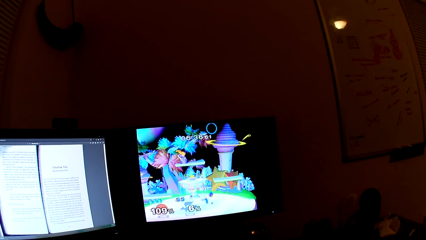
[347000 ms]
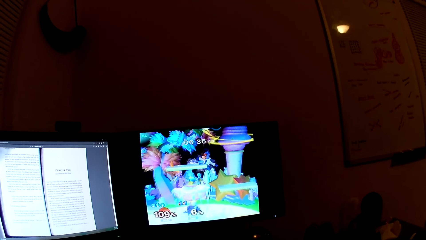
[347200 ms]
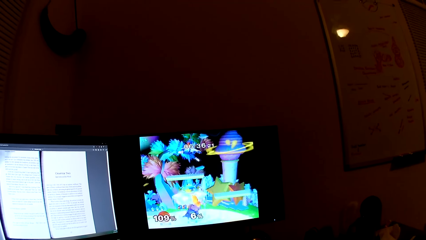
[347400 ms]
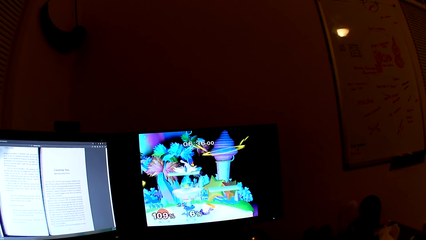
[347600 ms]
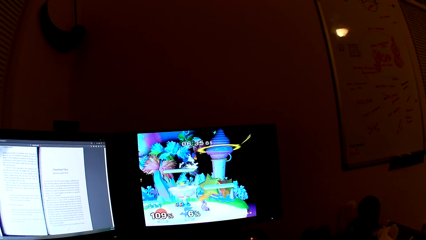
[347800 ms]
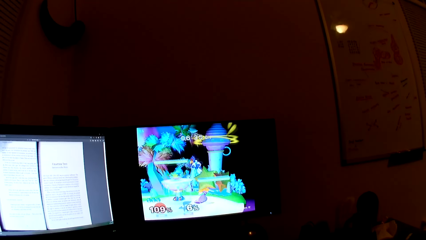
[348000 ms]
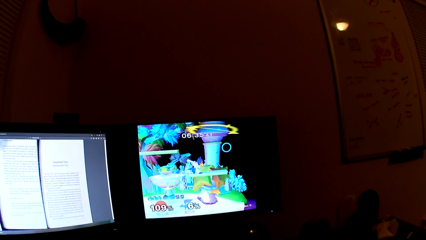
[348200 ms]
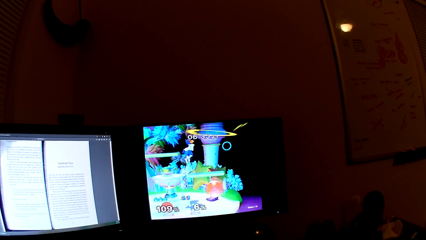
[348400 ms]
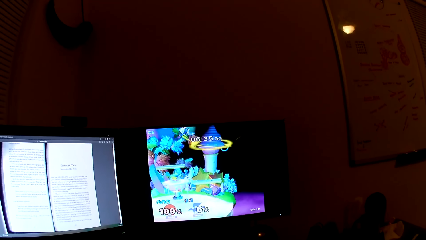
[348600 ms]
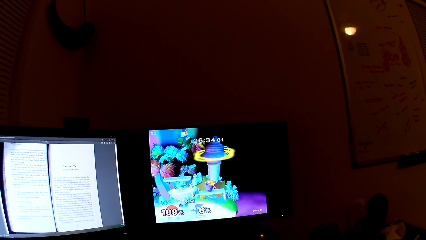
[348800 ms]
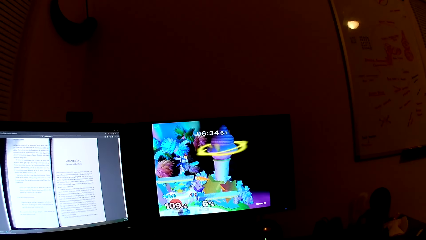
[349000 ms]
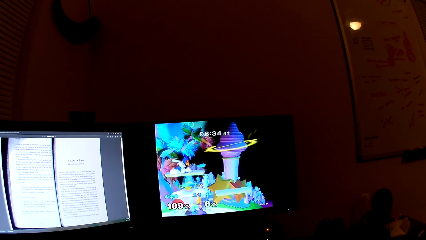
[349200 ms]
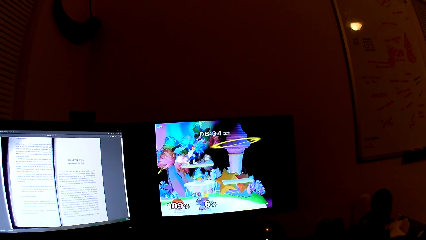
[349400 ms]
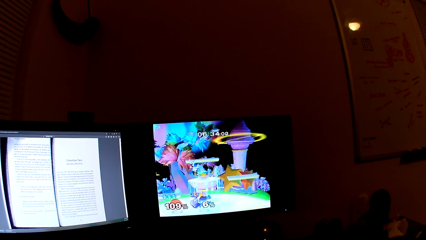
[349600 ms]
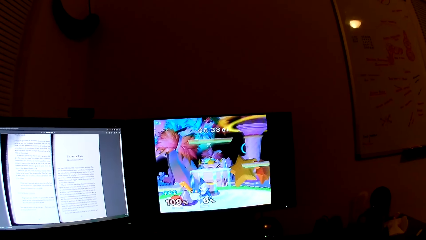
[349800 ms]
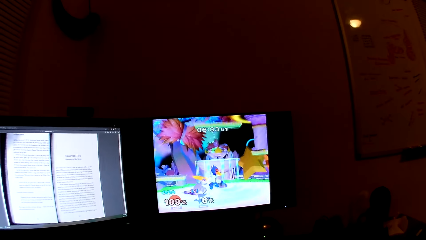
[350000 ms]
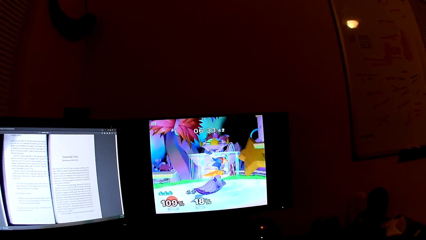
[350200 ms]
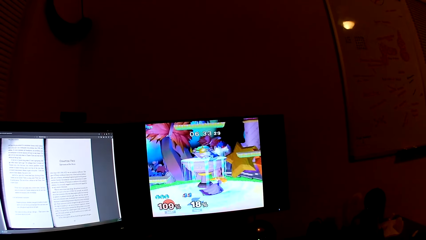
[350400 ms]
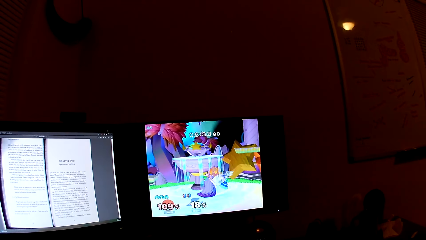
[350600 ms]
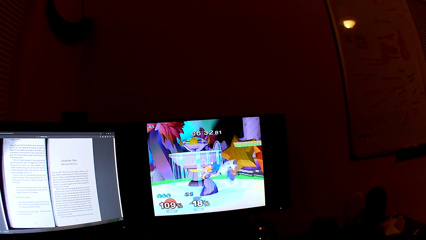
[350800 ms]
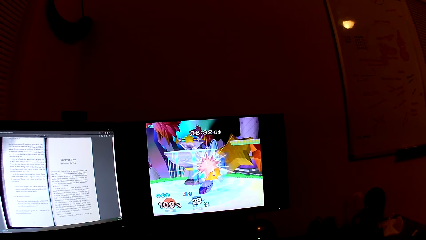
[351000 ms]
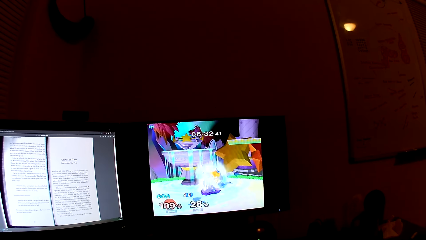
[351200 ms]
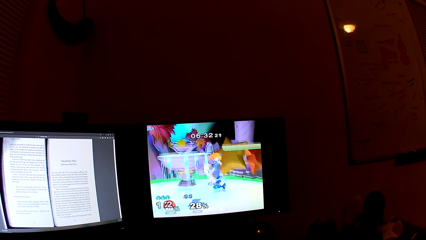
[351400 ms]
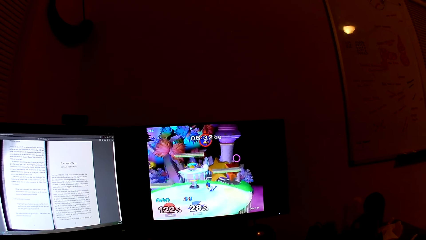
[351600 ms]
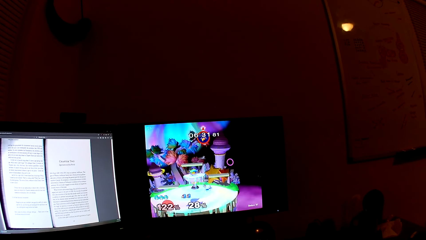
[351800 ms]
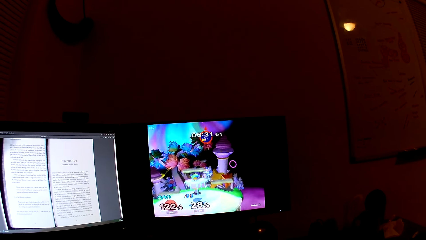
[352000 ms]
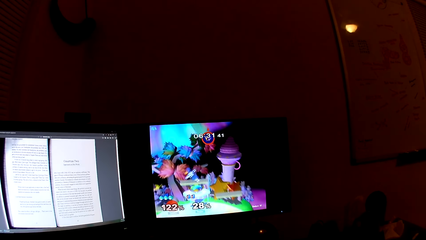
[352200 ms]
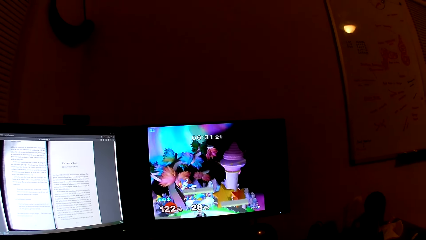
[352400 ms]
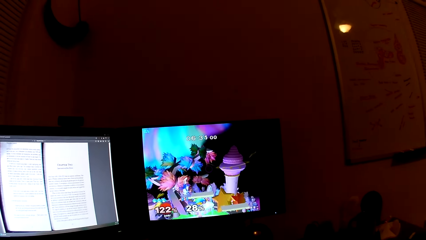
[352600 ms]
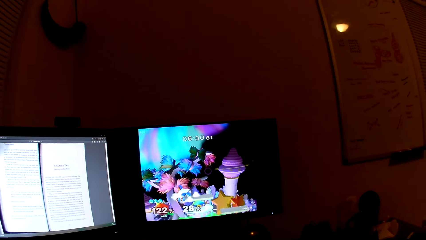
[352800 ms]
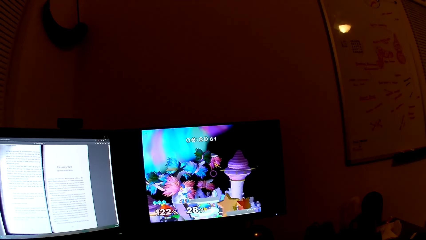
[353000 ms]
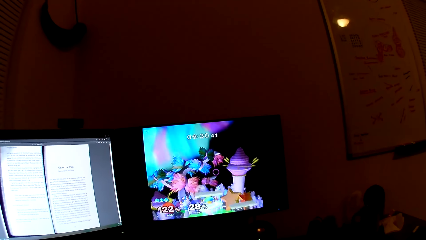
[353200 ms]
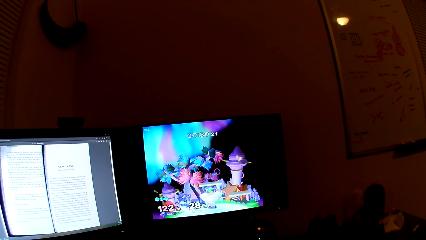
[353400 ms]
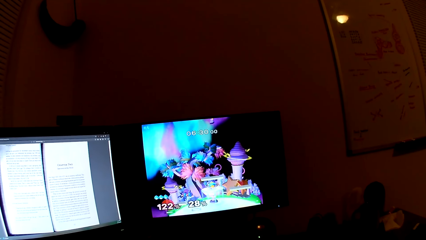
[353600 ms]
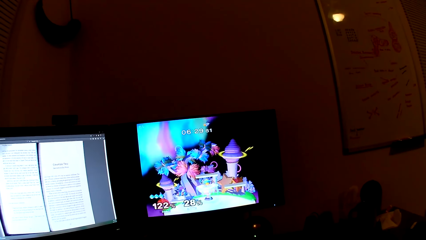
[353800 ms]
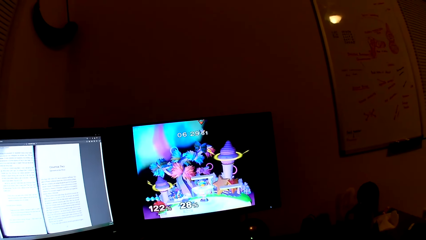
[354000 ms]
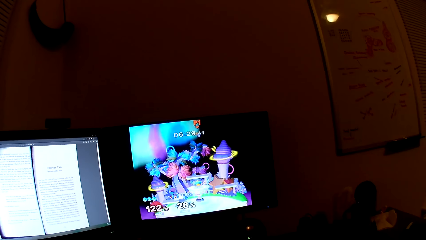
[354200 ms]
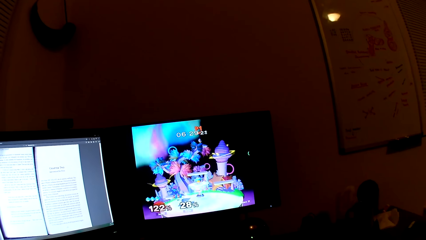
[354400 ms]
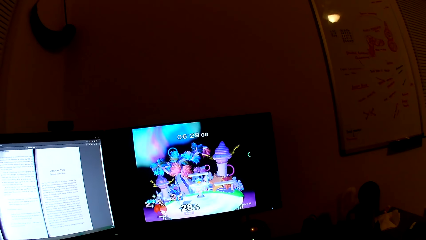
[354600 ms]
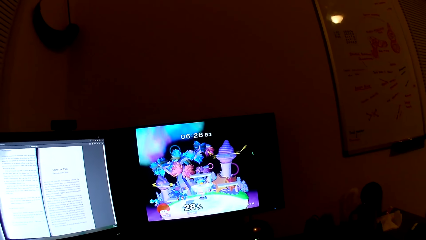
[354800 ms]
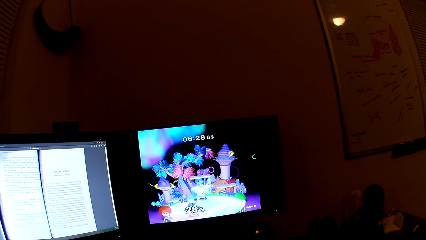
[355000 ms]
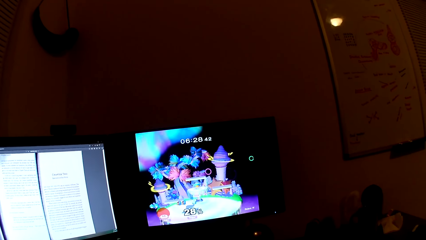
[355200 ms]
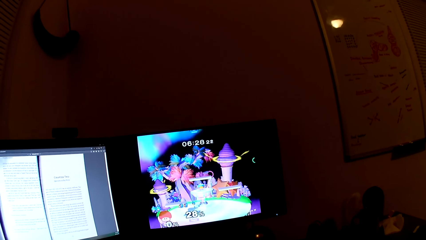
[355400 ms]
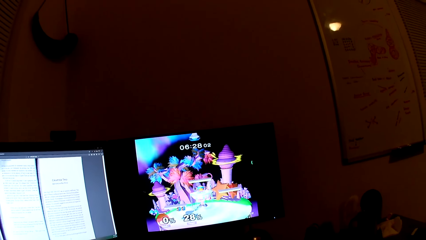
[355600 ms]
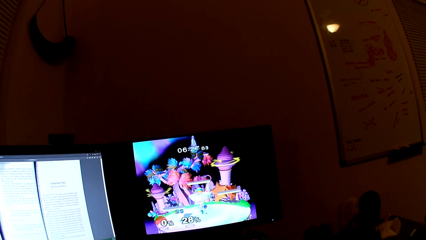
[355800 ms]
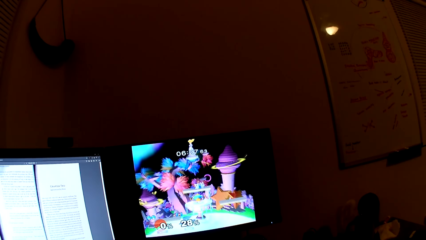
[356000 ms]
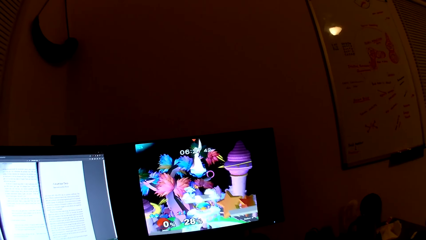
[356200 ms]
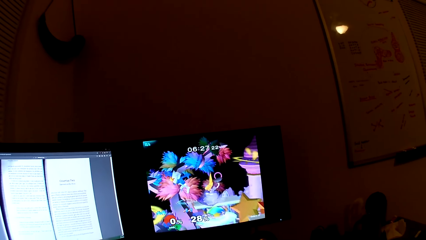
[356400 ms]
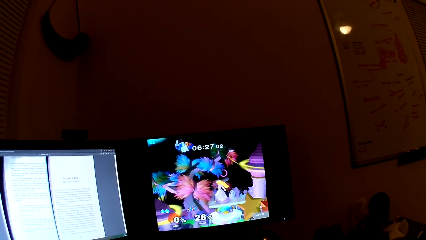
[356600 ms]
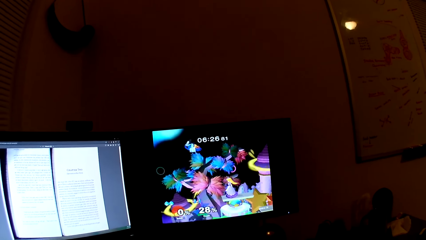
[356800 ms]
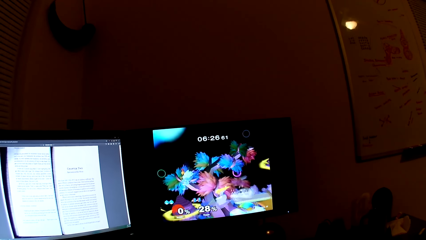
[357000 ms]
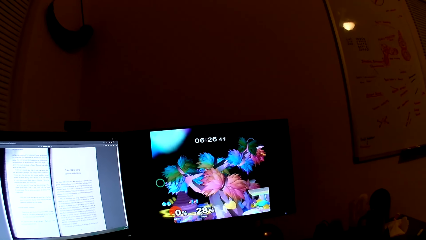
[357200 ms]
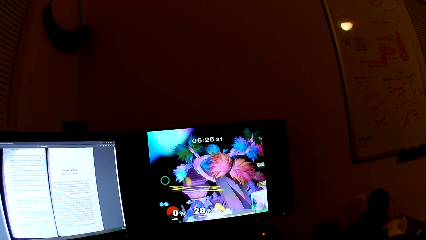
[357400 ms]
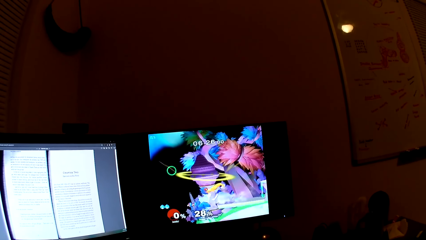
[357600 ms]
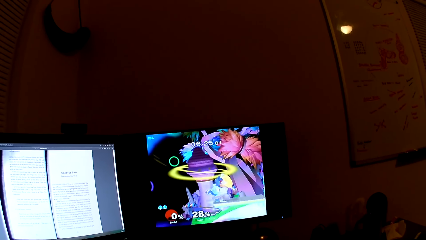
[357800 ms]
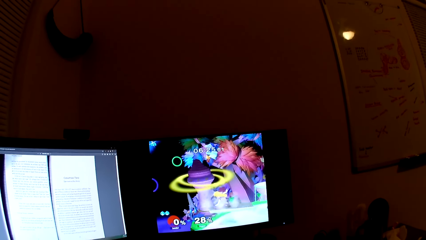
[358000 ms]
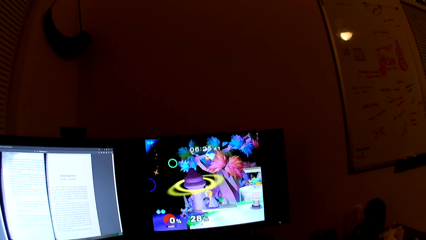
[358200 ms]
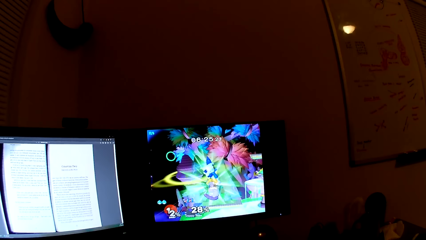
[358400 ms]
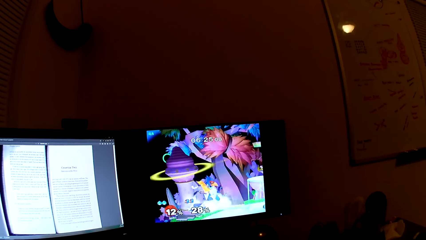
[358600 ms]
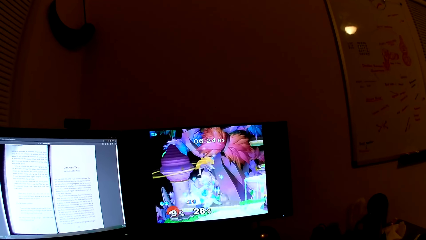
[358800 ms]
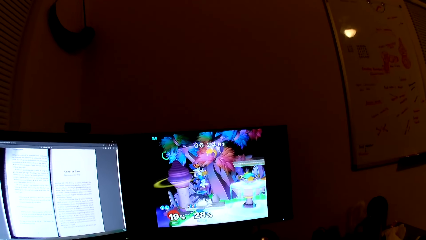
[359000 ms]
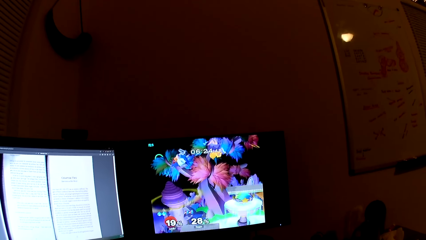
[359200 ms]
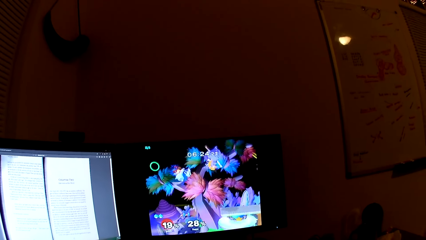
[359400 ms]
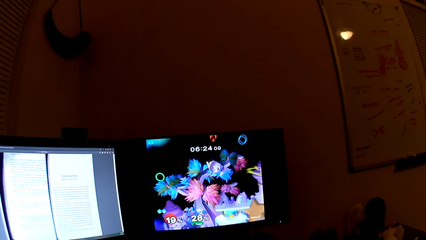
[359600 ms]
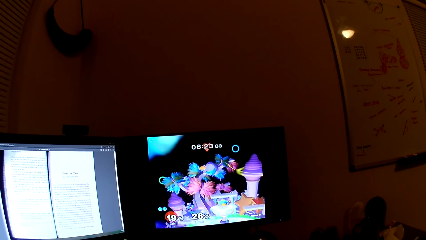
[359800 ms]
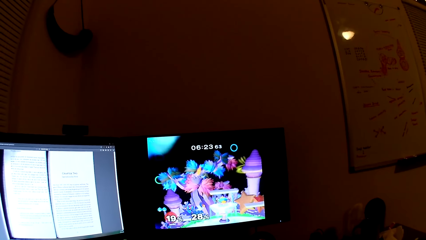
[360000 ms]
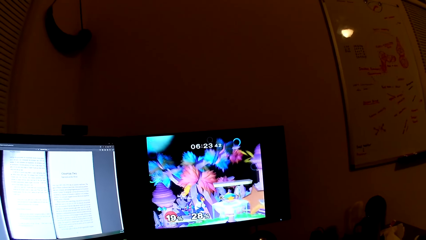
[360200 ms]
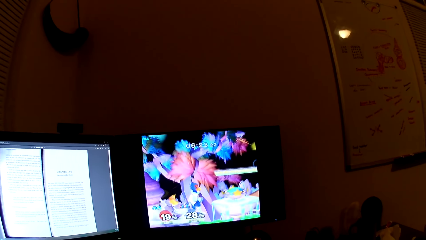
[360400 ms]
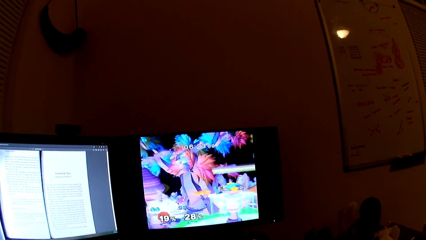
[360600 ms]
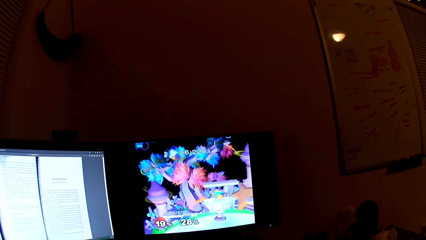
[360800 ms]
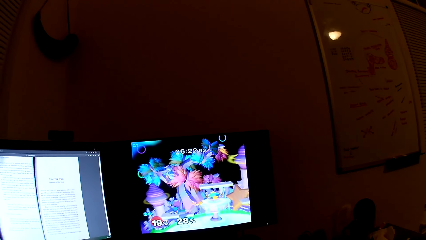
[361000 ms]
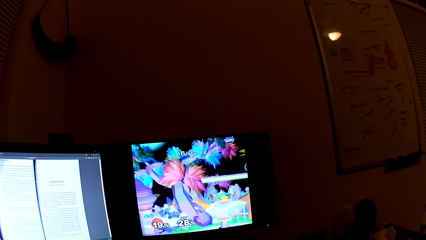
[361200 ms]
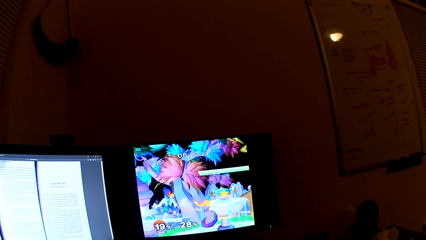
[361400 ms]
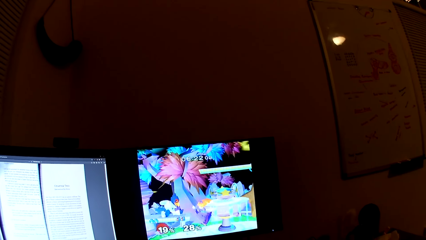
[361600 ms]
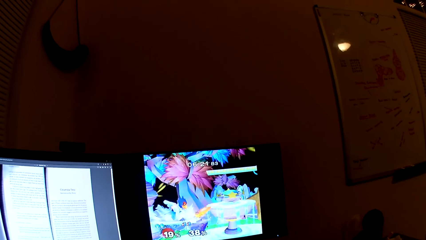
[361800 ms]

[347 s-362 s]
The camera wearer converses. They play the computer games.
